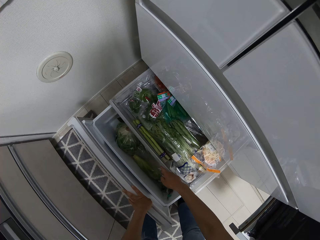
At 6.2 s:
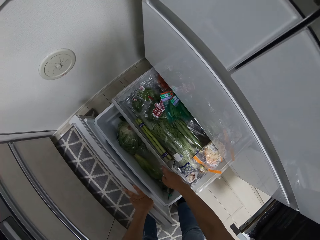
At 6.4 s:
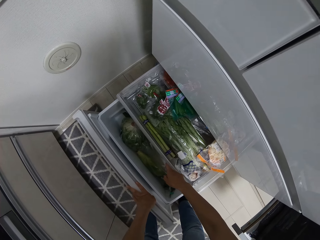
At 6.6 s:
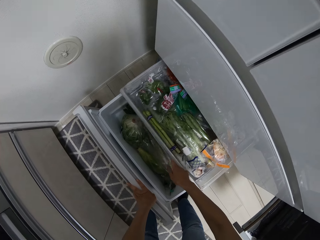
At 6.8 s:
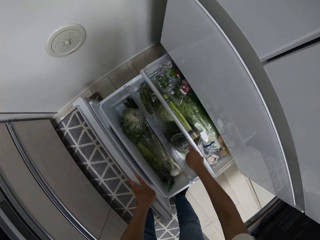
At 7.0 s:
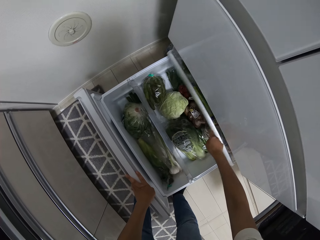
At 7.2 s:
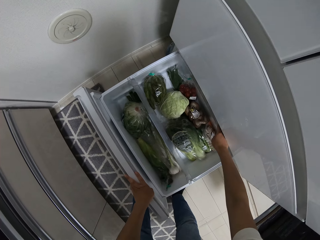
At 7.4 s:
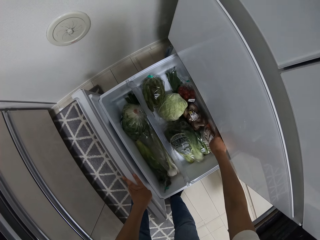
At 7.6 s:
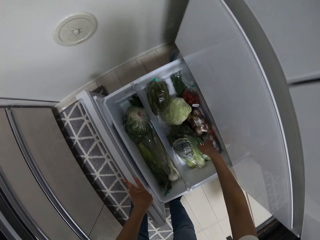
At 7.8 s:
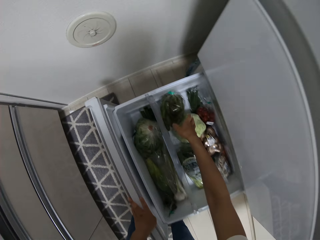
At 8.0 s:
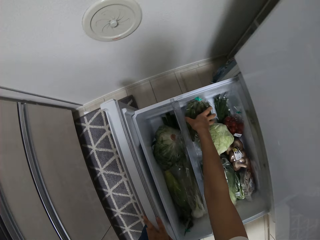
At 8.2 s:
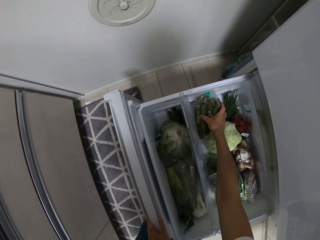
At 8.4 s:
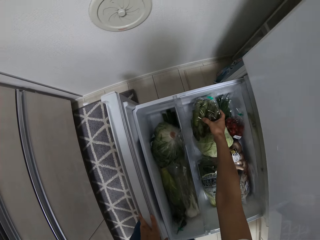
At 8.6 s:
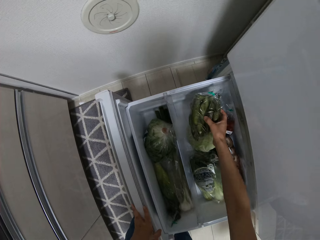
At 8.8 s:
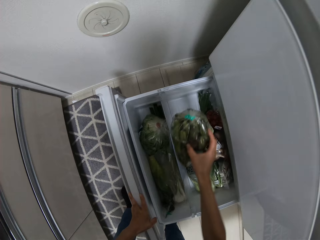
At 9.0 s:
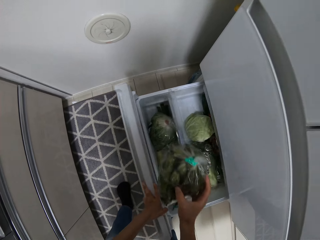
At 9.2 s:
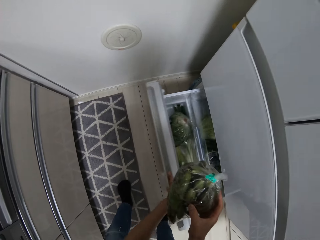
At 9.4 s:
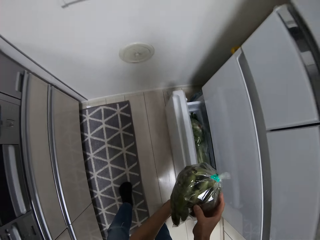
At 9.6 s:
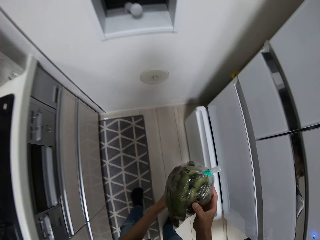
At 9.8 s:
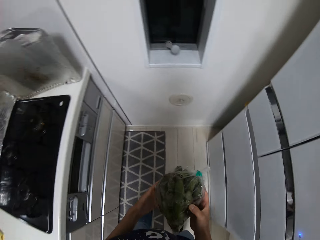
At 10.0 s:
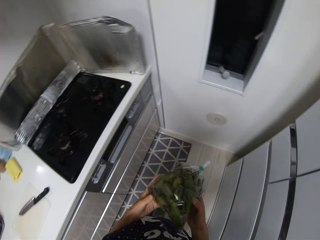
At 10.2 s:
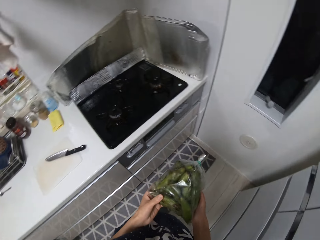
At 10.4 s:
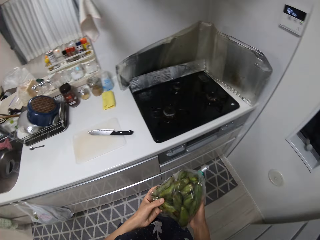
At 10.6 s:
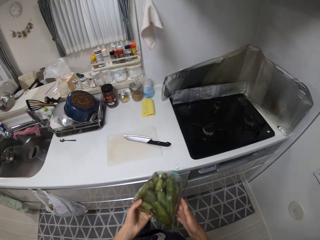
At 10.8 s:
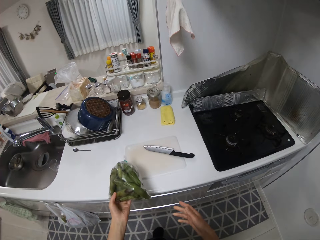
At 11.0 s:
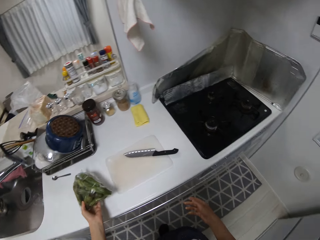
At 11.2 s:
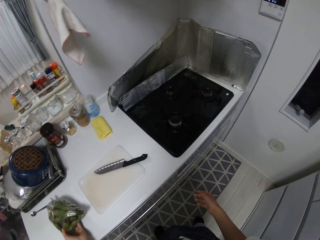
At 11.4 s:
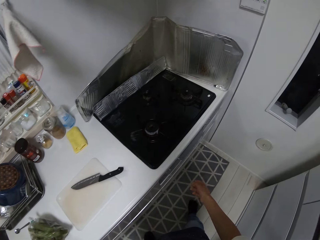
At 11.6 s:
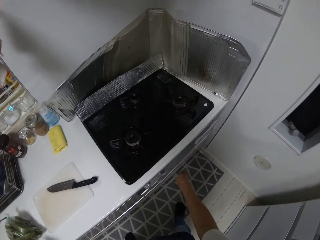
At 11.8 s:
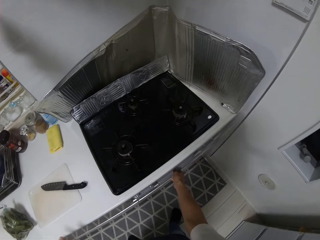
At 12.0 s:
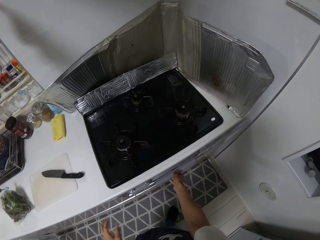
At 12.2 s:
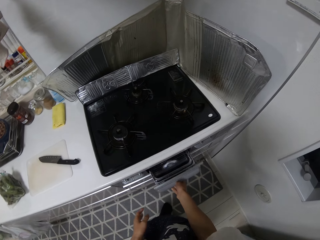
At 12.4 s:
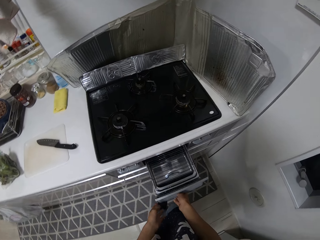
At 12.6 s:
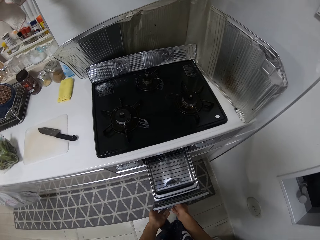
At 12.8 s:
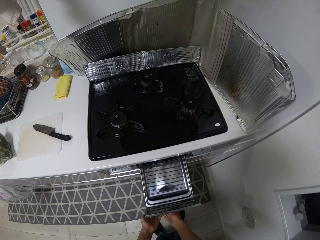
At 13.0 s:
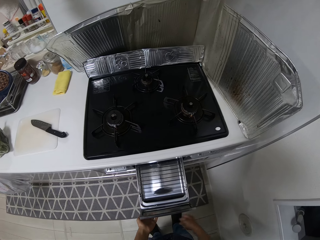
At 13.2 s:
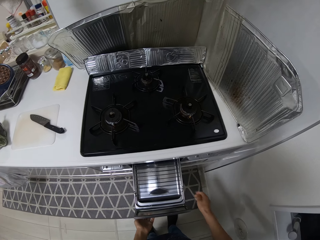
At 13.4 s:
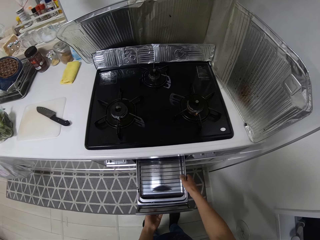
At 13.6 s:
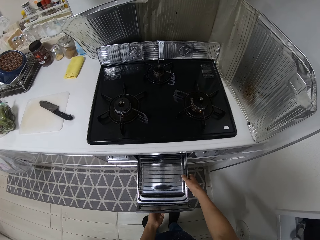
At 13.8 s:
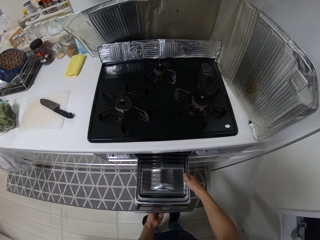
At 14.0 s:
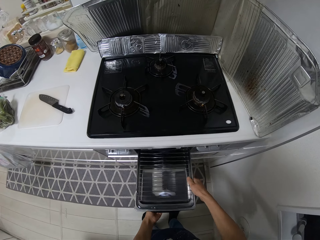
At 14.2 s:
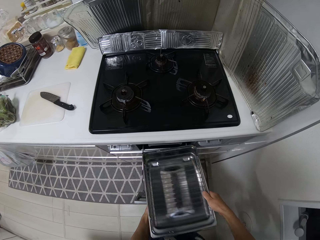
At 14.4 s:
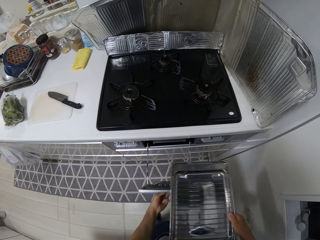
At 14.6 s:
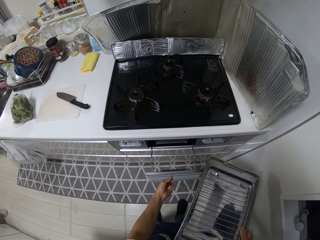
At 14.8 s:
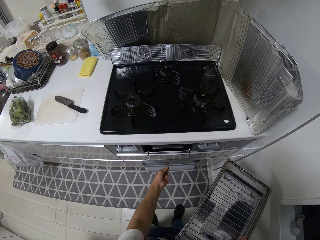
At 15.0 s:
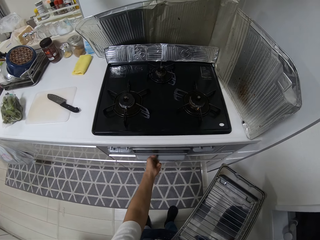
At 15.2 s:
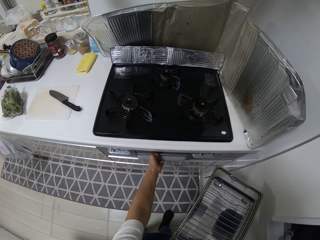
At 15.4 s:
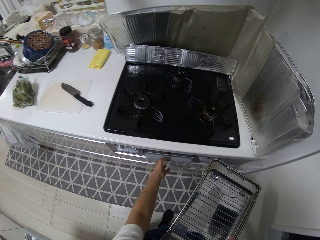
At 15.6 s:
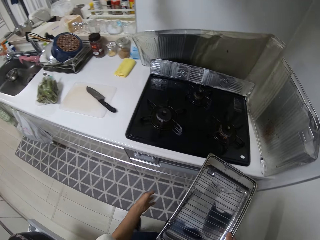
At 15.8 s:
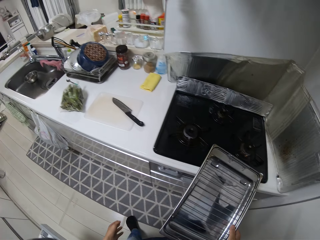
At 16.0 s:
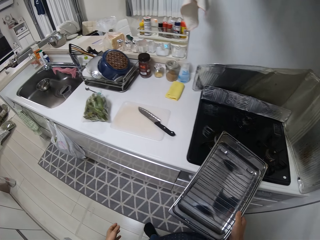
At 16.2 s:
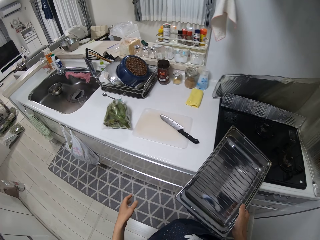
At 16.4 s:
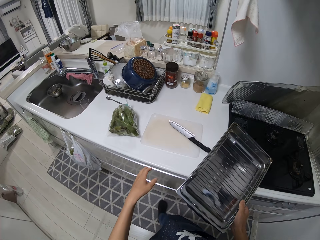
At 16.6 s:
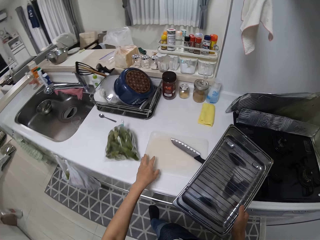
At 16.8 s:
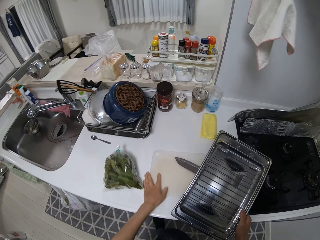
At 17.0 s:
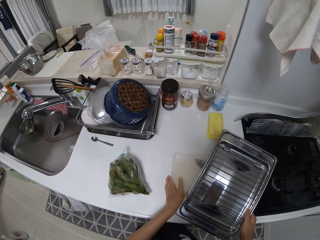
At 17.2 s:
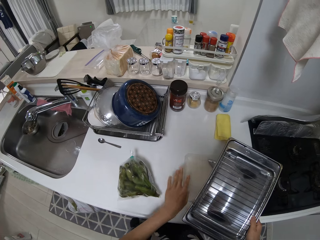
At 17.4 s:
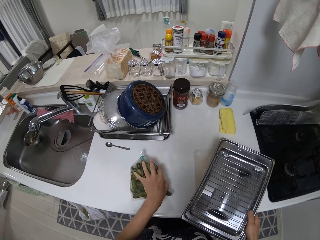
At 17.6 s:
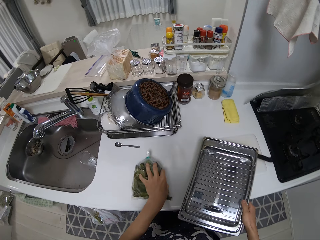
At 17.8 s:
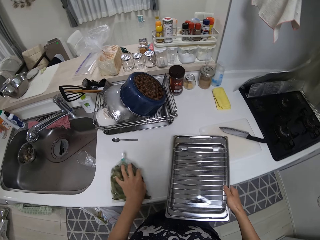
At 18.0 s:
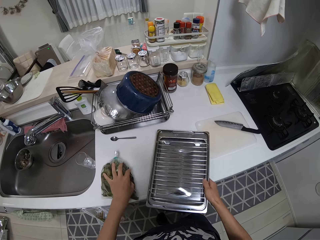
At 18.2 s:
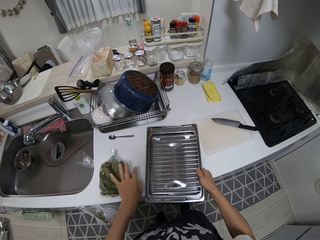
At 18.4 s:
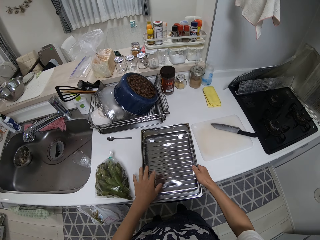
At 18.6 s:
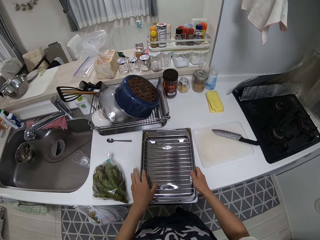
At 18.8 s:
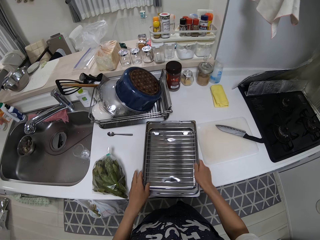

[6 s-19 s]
The camera wearer pushes a drawer back in. They pick up a pack of vegetables or cucumber. They push the drawer back in and close the fridge. They put the cucumber on the sink and drop the vegetables on the table. They pull out a drawer in the oven, remove a tray from the drawer, push the drawer back into the oven, and adjust the cutting board and vegetables on the table.

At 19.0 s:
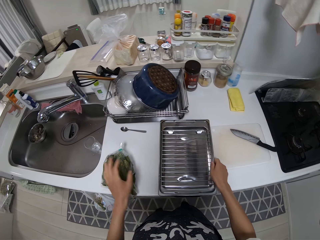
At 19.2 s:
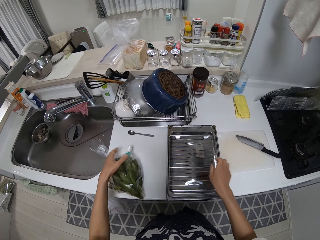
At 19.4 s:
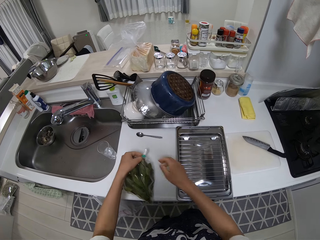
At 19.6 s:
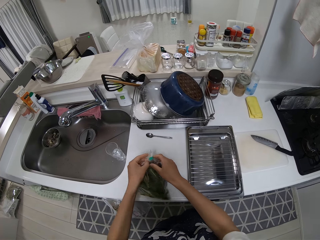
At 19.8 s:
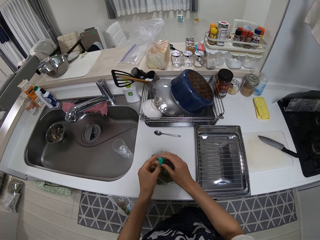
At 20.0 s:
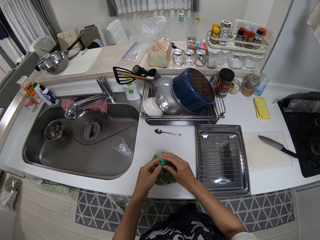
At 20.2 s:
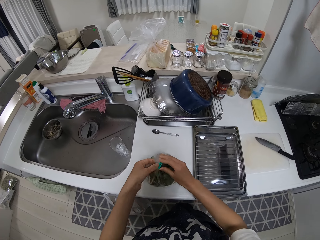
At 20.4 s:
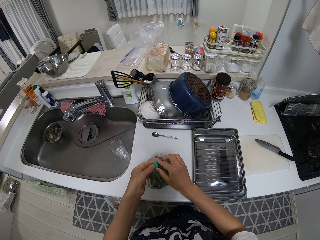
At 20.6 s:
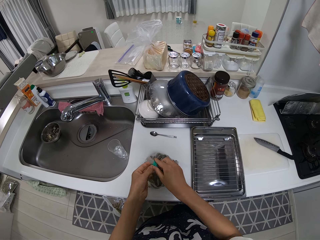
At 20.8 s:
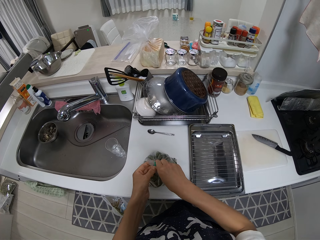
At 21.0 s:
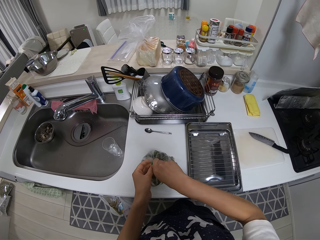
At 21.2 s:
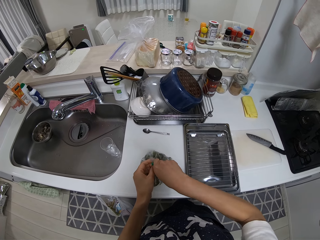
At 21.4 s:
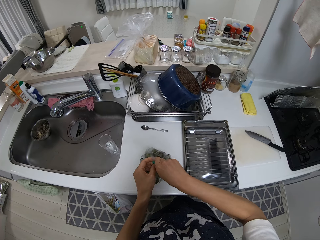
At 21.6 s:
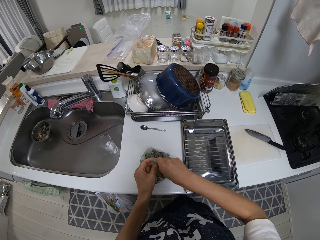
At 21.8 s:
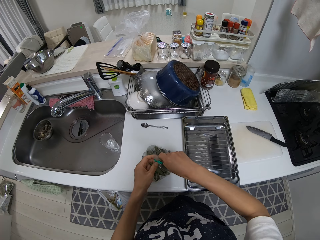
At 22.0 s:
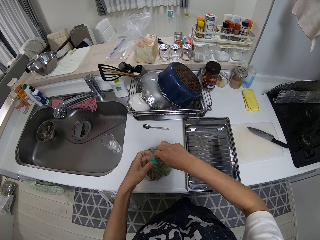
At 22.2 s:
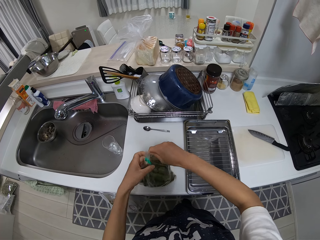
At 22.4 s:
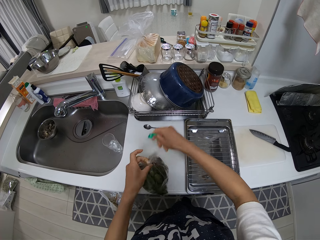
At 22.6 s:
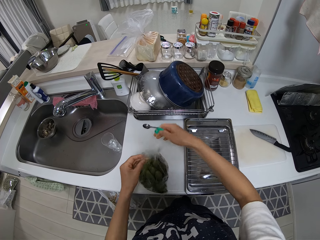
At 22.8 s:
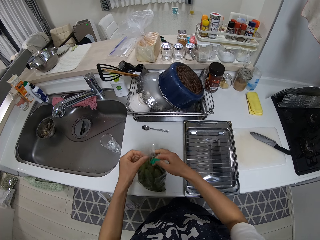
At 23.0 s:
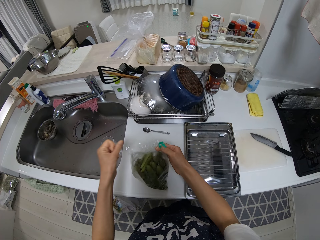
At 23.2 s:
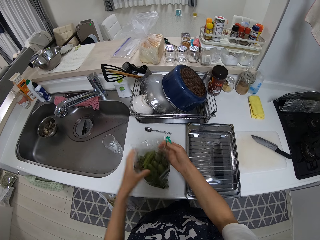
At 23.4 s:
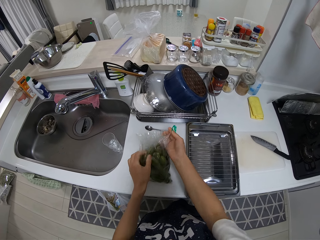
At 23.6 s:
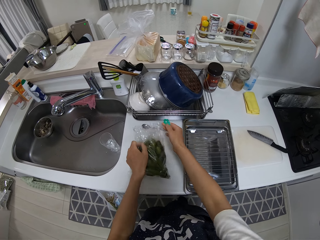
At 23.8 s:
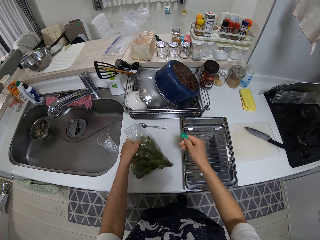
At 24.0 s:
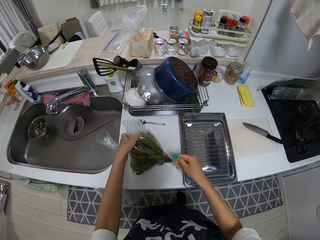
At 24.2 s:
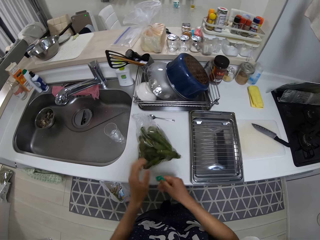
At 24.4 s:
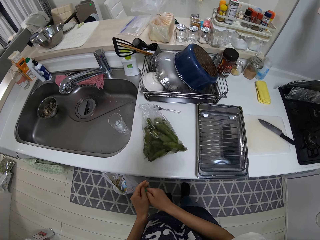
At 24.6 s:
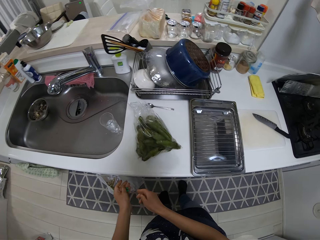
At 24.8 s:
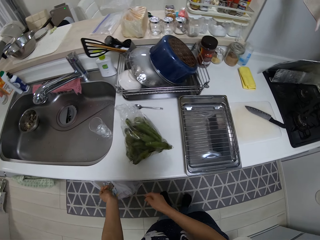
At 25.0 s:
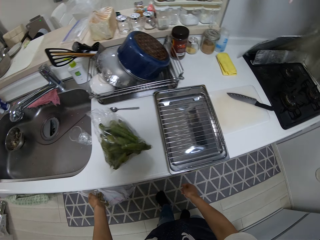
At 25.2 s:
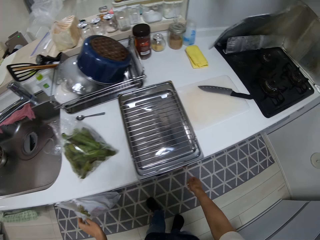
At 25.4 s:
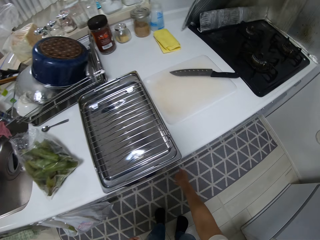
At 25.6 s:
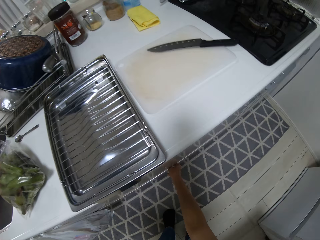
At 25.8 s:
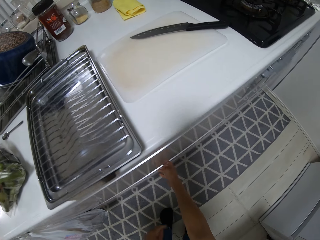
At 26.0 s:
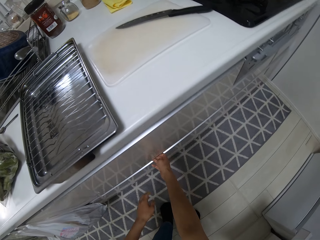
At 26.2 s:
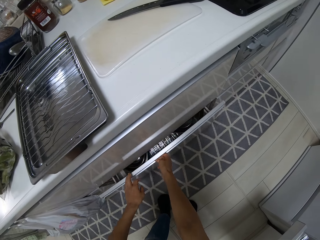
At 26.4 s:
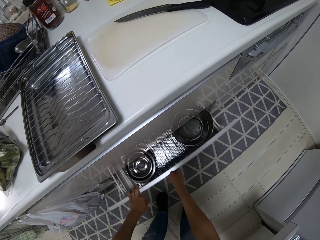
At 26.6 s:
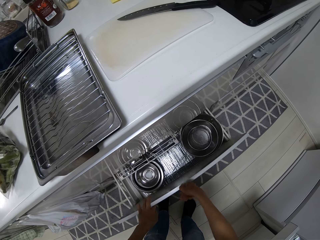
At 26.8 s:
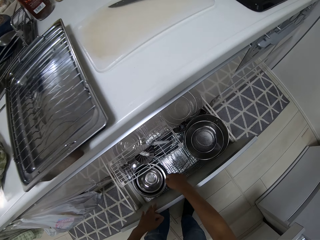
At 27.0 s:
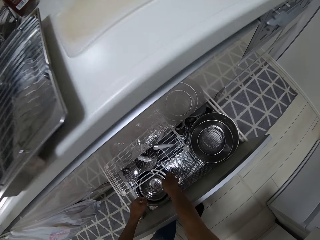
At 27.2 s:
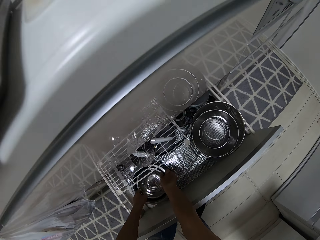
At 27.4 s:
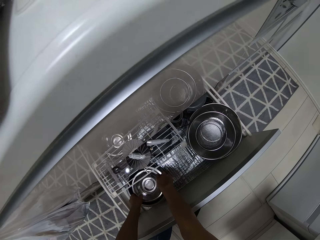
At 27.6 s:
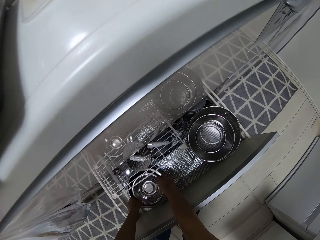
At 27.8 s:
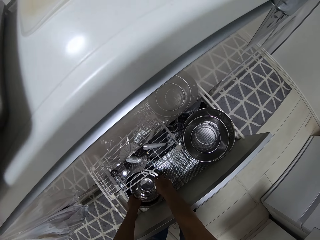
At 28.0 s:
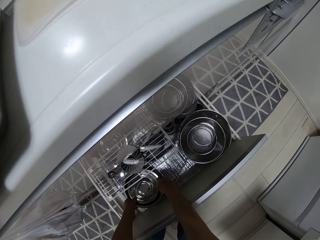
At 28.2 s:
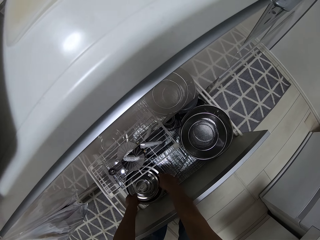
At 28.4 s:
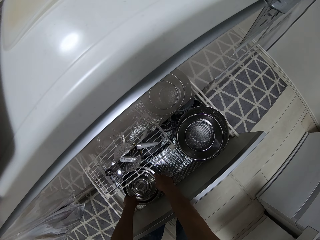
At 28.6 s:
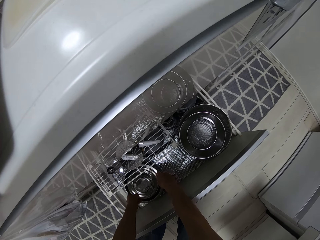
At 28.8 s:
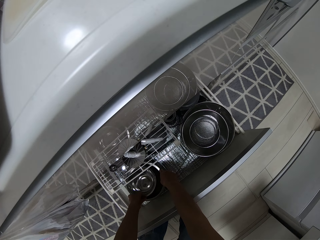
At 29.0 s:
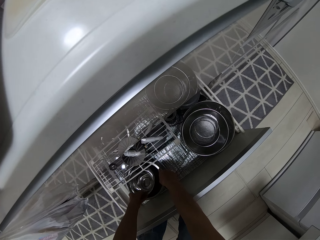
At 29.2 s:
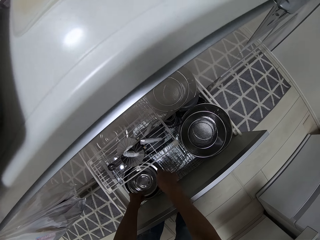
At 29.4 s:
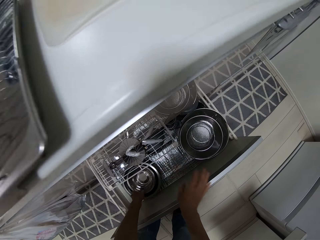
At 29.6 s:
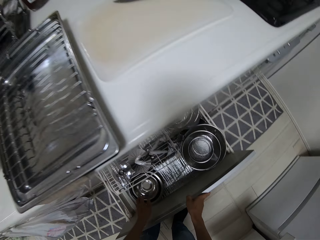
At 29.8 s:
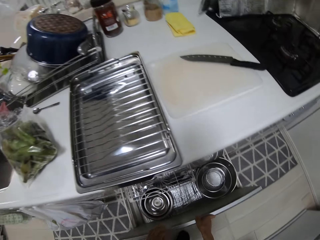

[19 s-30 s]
The camera wearer drops the tray on the table. They open the pack of vegetables. They pull out a drawer from the cabinet, examine a plate from the drawer, and close the drawer.
